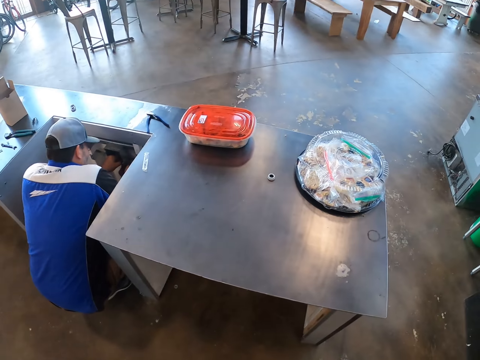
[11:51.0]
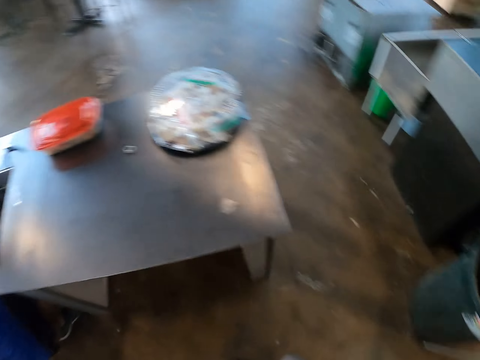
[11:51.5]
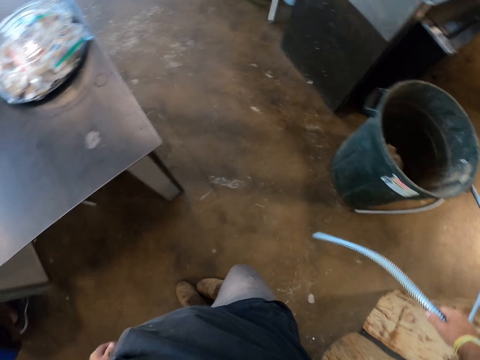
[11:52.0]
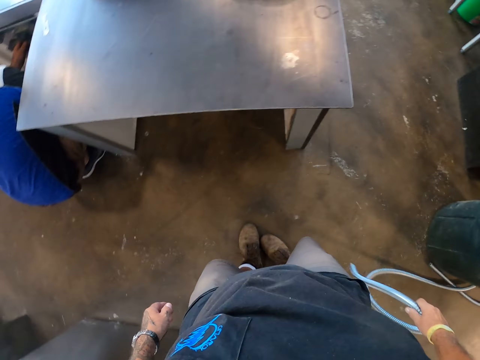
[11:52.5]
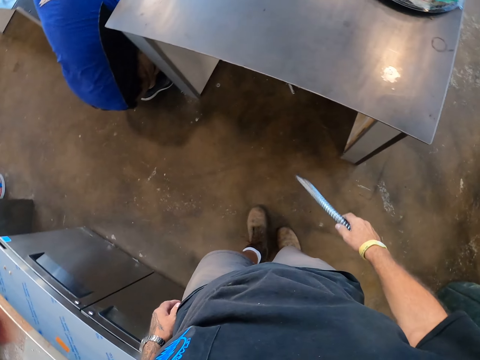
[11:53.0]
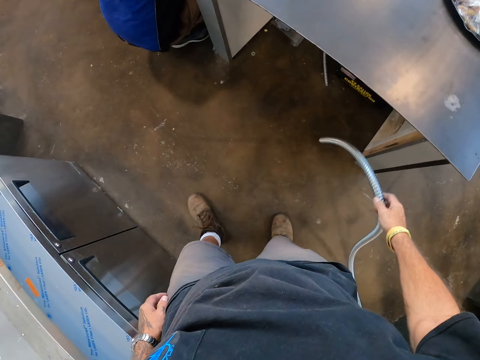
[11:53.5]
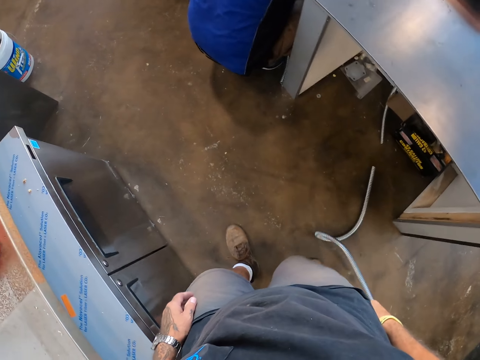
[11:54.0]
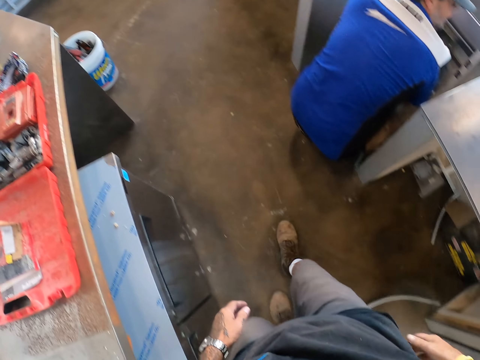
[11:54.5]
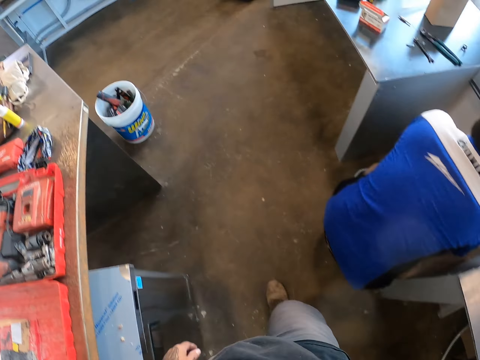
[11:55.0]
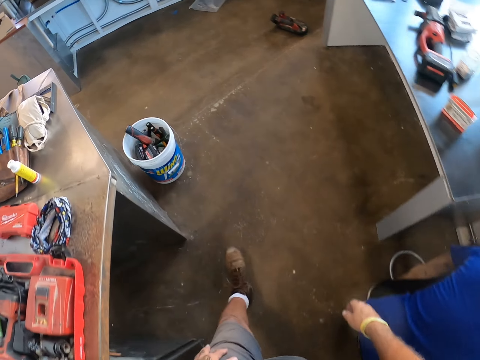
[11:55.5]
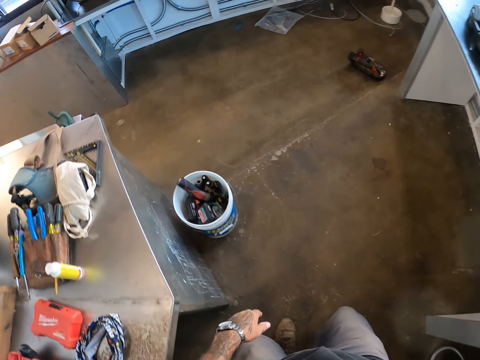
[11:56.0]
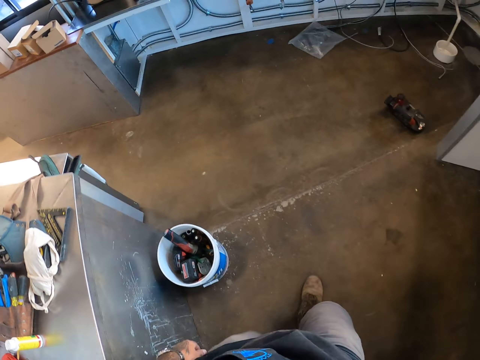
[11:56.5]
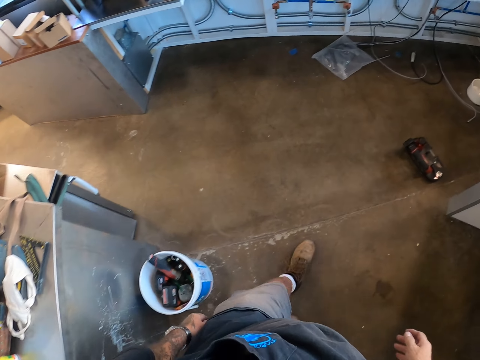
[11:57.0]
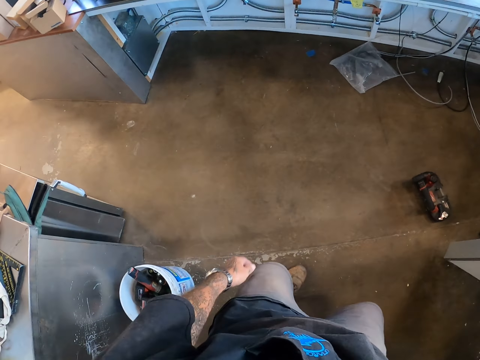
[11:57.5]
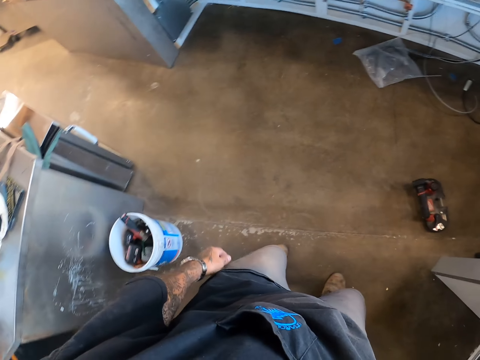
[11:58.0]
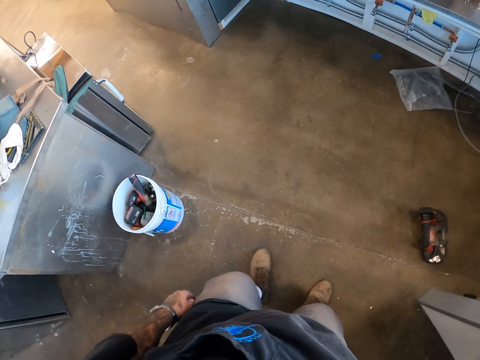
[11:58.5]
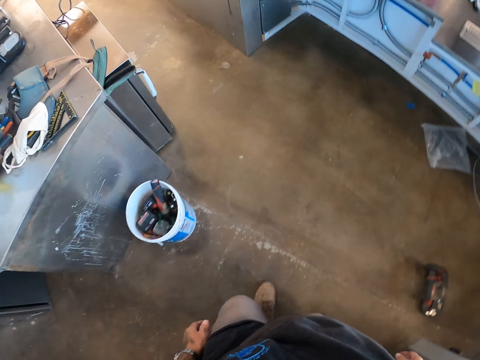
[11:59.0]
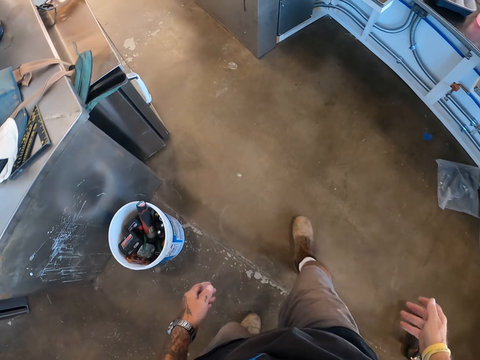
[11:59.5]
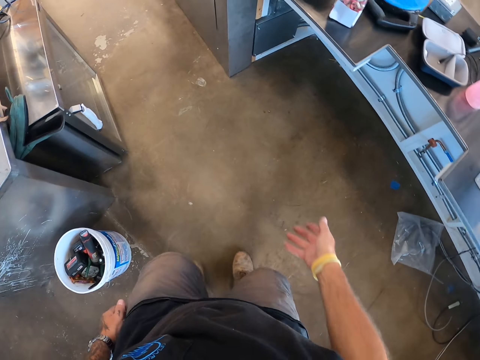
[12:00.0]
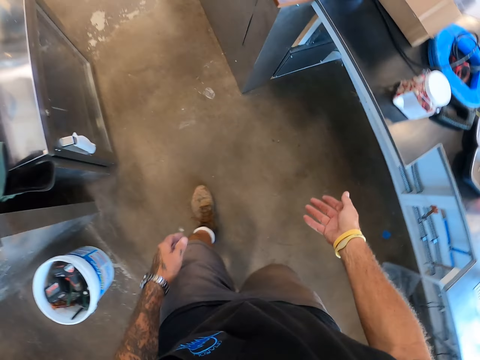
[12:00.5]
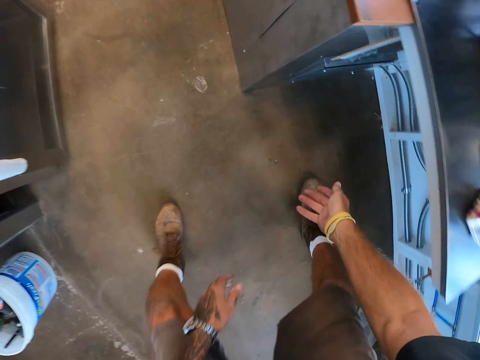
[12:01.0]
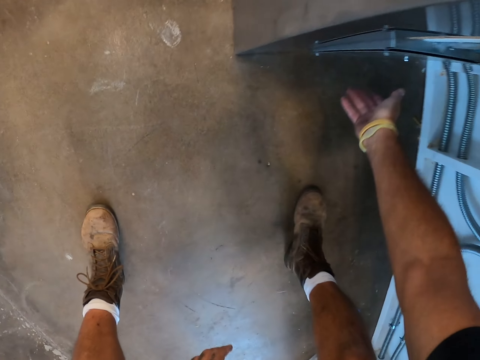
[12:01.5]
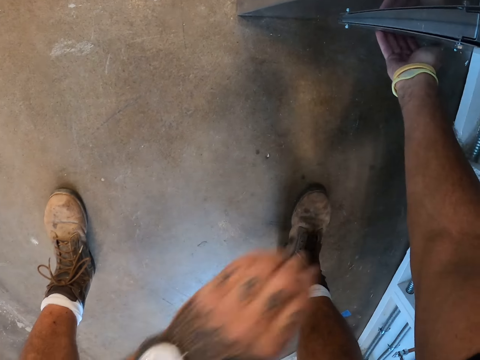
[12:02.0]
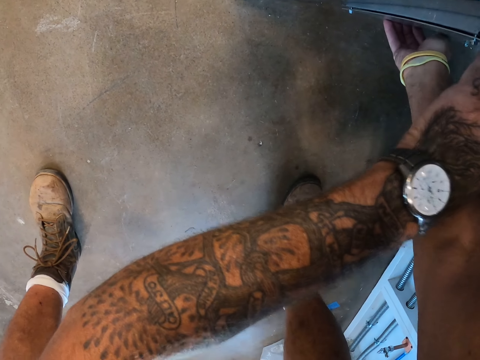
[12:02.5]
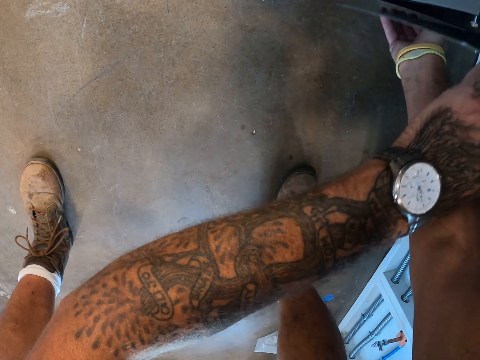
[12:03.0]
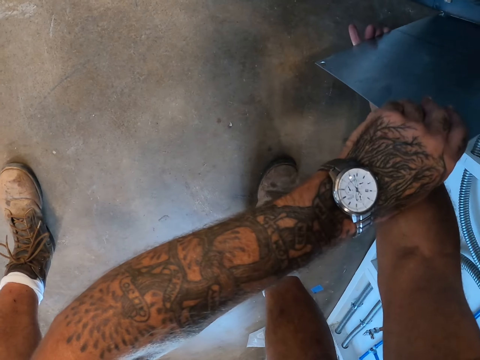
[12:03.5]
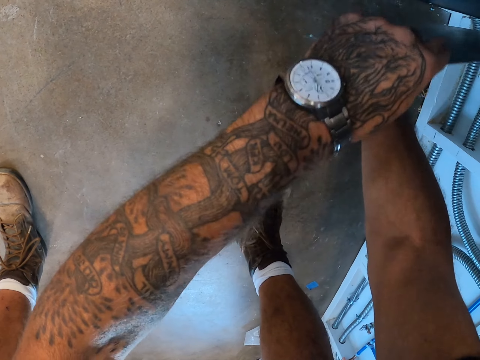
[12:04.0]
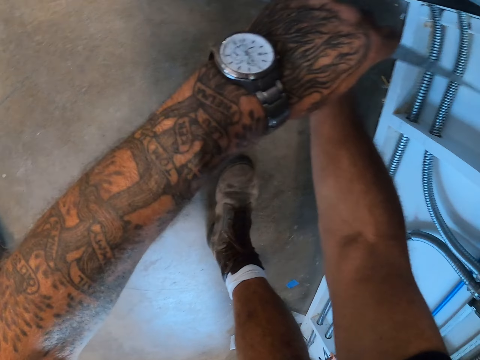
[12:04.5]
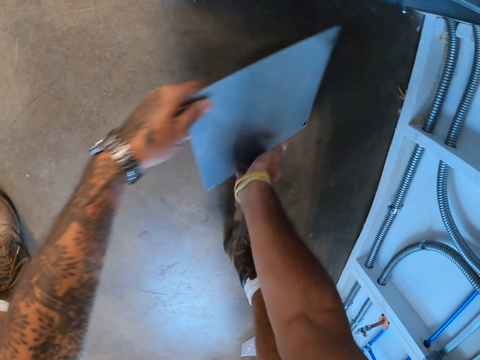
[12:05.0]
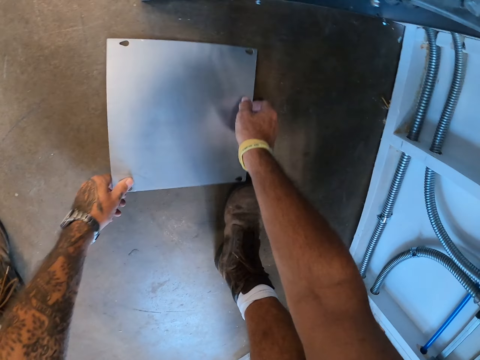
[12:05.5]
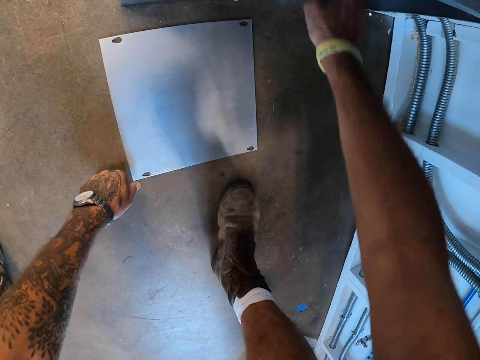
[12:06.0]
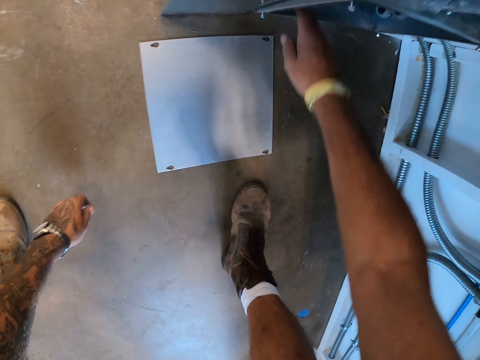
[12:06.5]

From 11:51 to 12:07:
The camera wearer puts the pipe on the floor. They throw the kitchen steel pipe drain down. They walk on the floor. They bend. They remove the metal plate from the kitchen table. They put the metal plate on the floor.

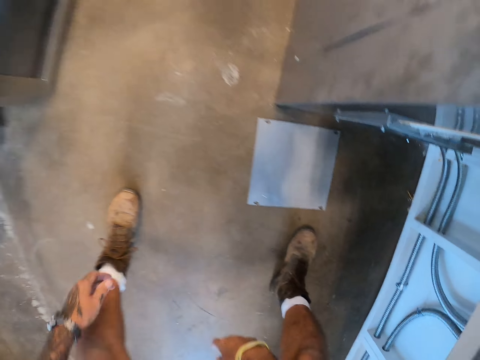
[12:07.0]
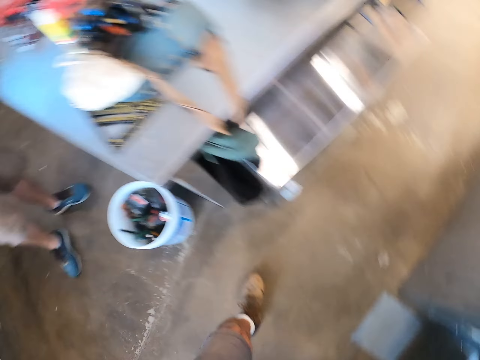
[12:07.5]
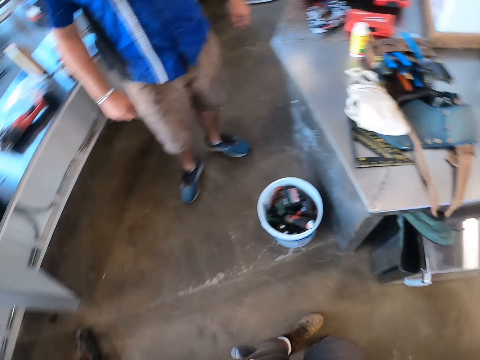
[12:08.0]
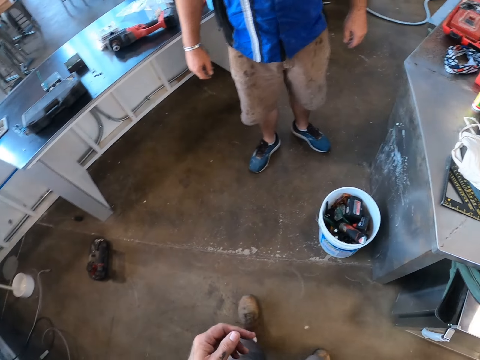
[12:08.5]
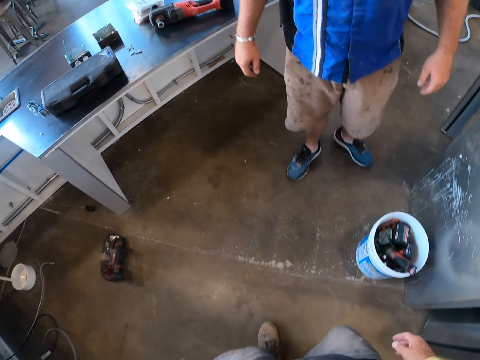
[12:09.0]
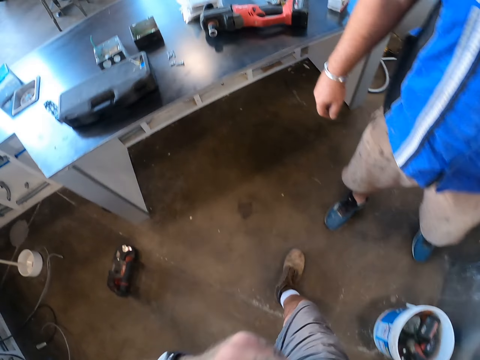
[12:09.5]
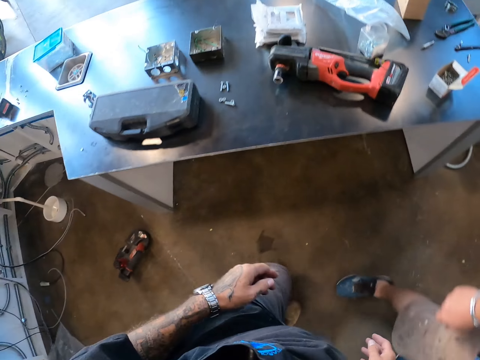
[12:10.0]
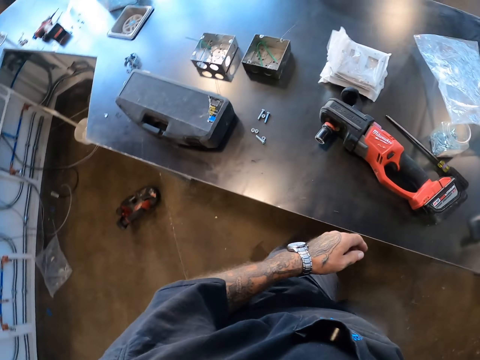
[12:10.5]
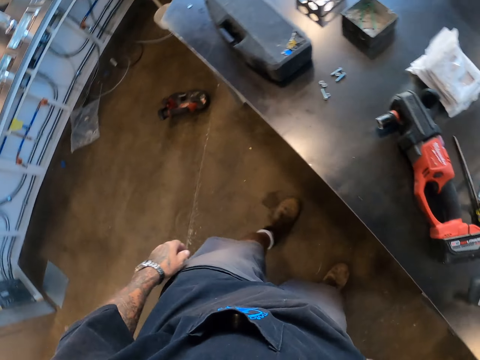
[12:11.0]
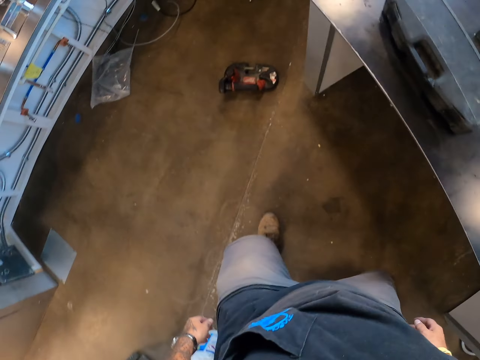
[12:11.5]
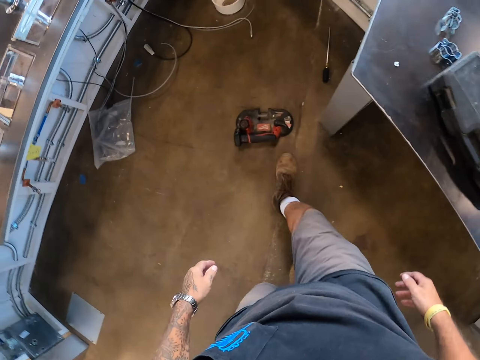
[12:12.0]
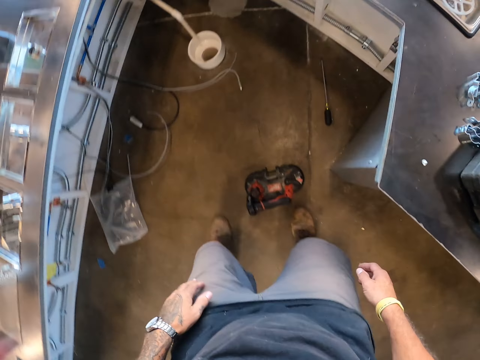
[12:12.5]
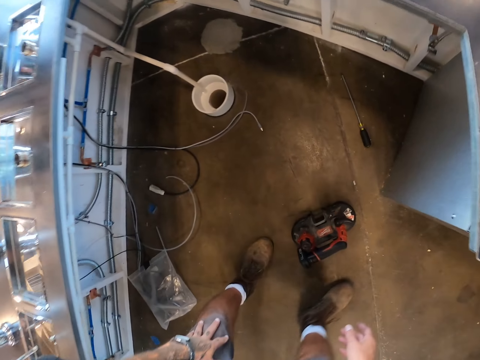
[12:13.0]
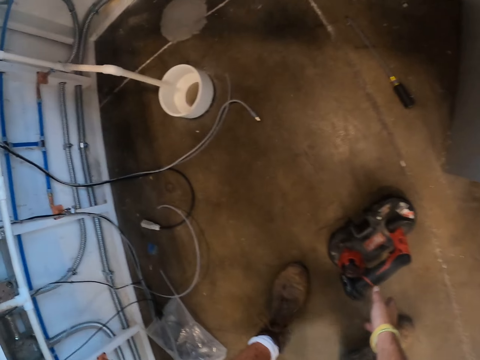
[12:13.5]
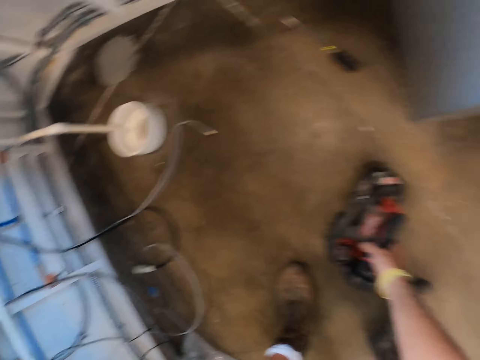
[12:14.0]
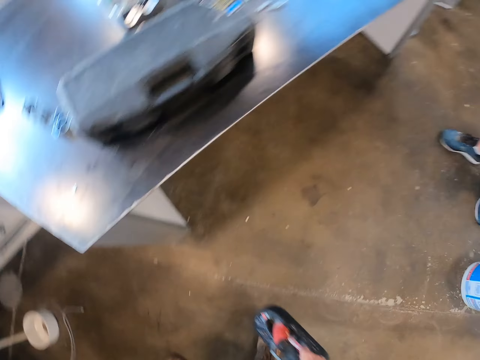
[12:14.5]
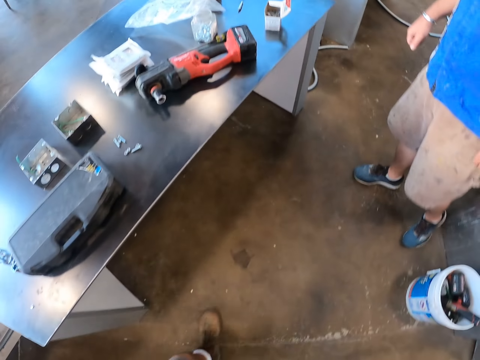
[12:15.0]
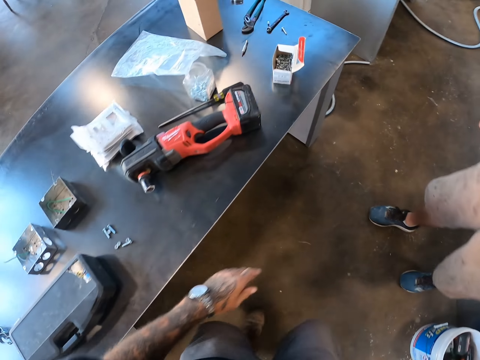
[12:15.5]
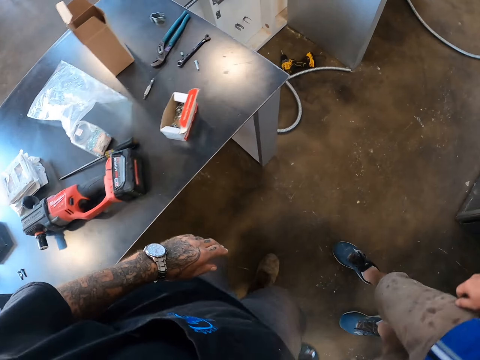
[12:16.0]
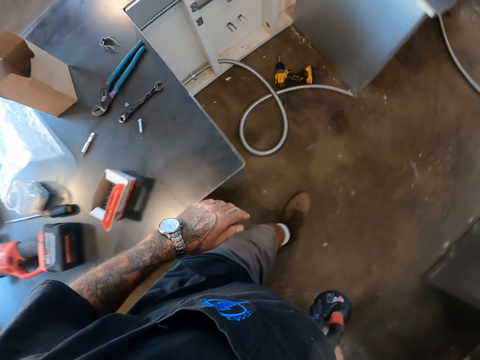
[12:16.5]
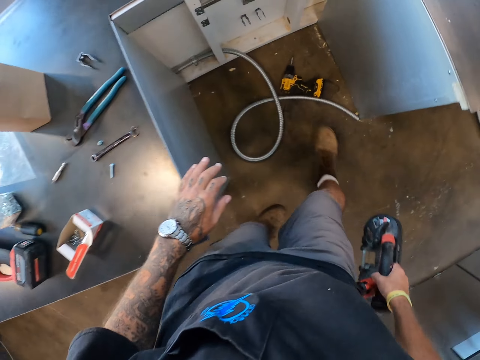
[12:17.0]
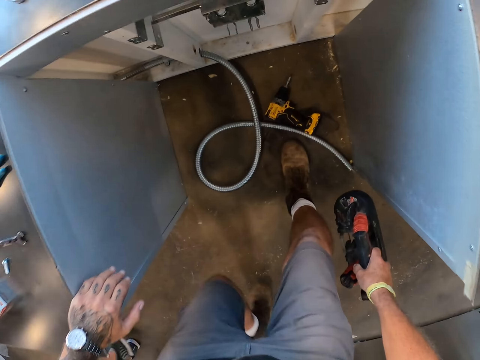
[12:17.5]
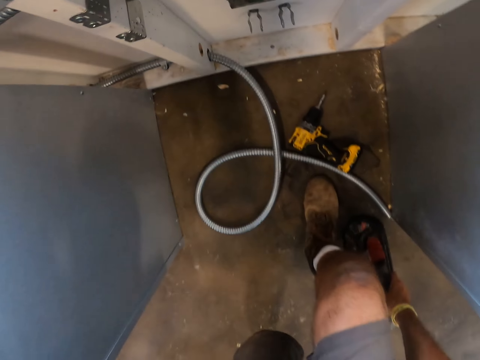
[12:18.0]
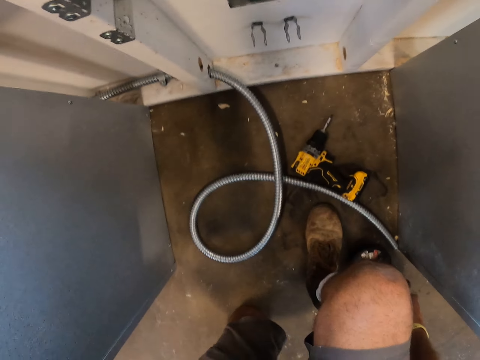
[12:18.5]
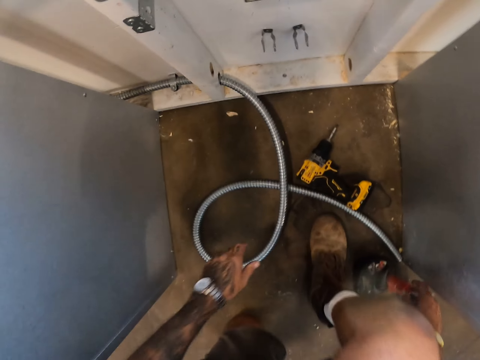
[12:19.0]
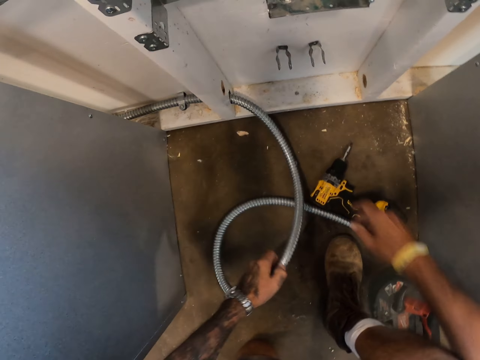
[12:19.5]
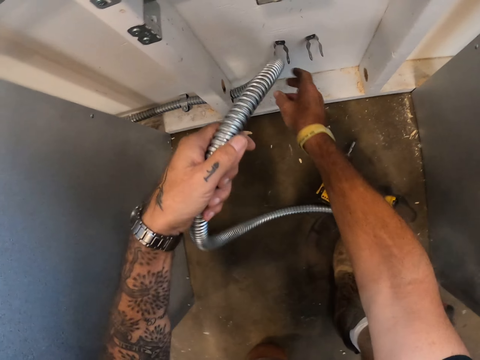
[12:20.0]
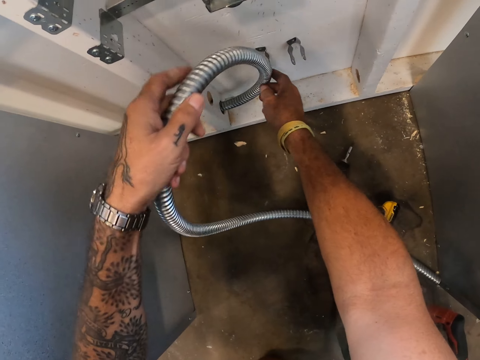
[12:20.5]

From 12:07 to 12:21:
The camera wearer stands. He walks on the floor. He moves his hand. He bends, takes an electric shear from the floor, and straightens. He walks on the floor. He puts the electric shear down on the floor. He takes the kitchen steel pipe drain from the floor. He puts the kitchen steel pipe drain in the clamp bolt.
